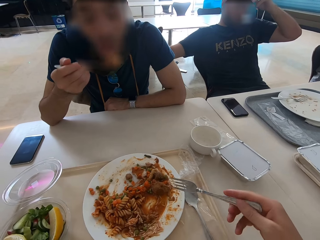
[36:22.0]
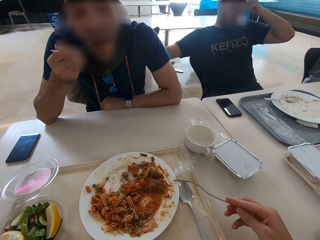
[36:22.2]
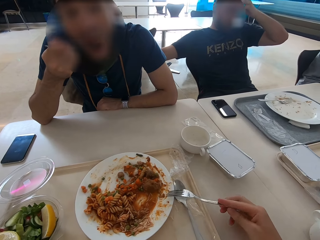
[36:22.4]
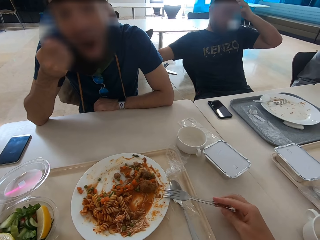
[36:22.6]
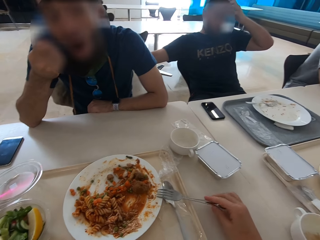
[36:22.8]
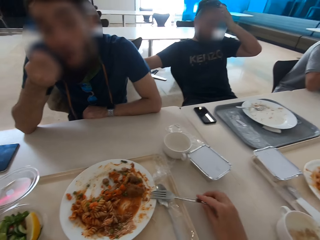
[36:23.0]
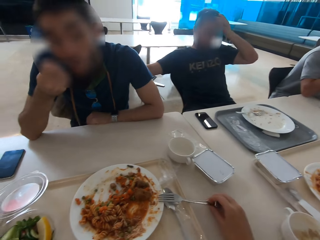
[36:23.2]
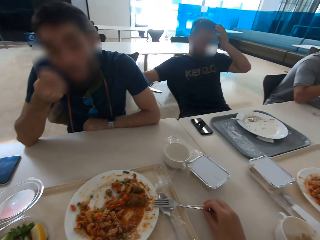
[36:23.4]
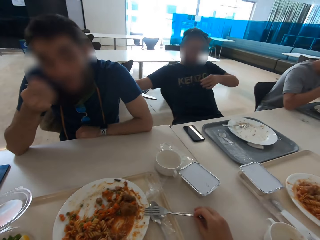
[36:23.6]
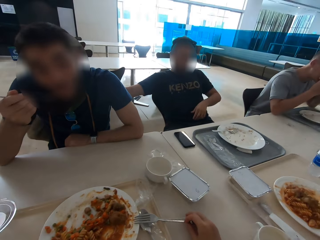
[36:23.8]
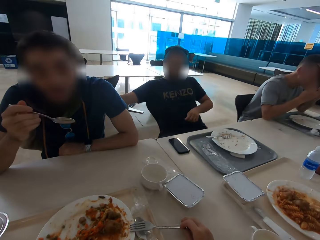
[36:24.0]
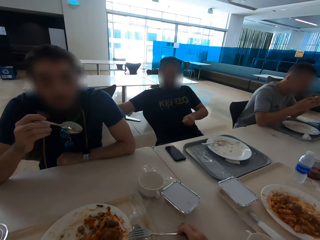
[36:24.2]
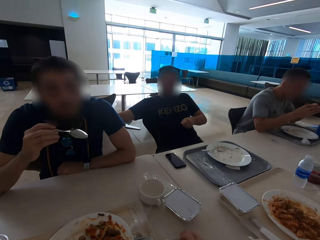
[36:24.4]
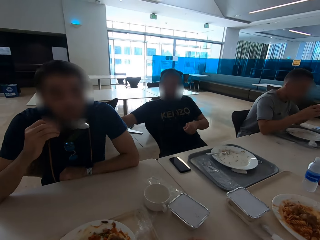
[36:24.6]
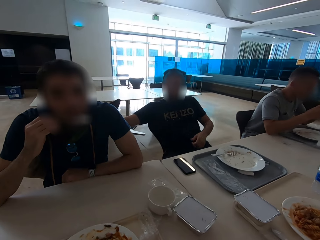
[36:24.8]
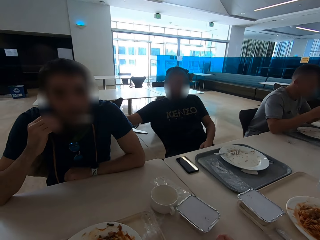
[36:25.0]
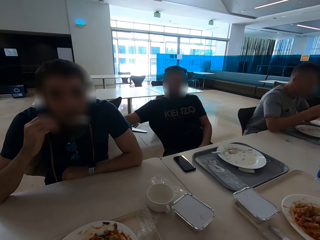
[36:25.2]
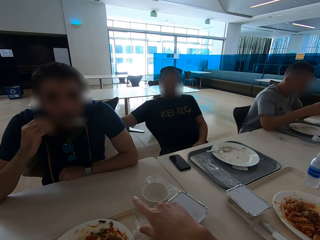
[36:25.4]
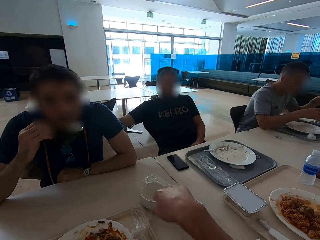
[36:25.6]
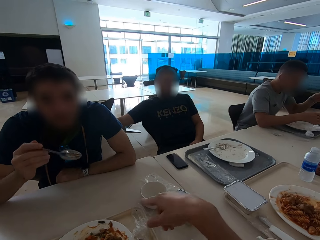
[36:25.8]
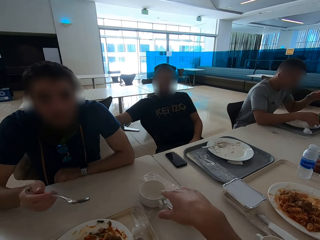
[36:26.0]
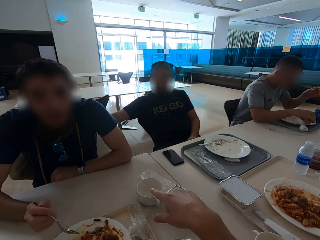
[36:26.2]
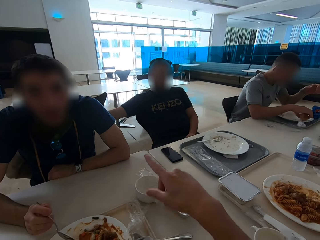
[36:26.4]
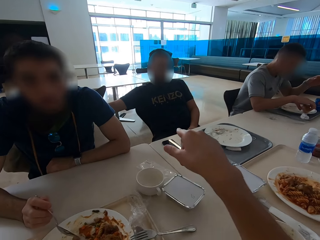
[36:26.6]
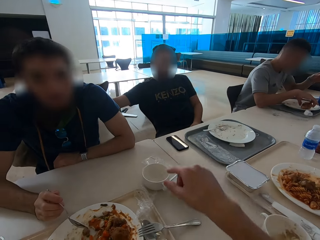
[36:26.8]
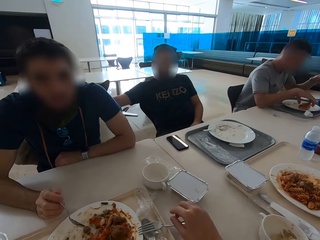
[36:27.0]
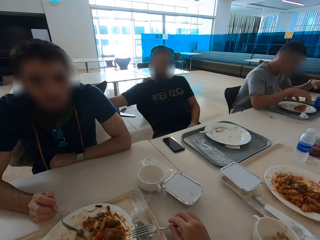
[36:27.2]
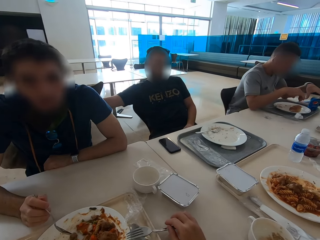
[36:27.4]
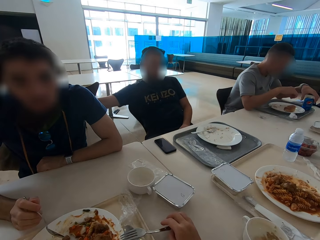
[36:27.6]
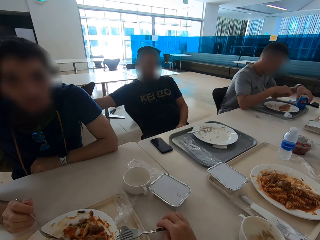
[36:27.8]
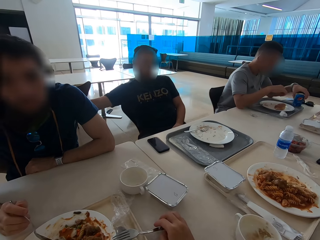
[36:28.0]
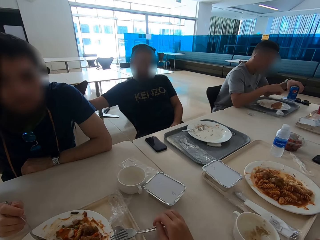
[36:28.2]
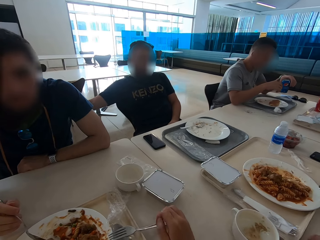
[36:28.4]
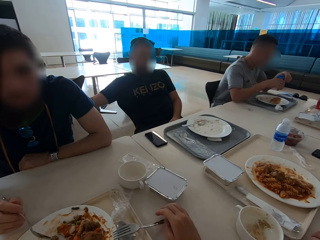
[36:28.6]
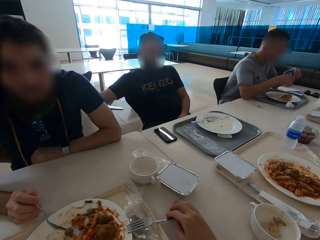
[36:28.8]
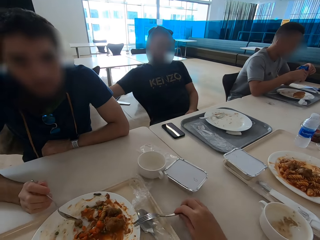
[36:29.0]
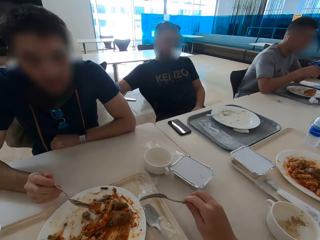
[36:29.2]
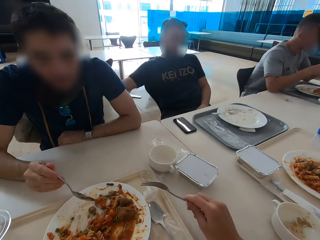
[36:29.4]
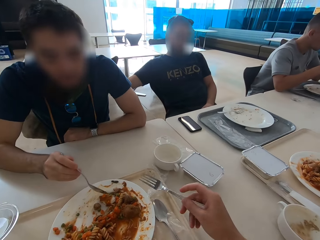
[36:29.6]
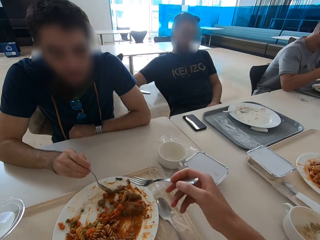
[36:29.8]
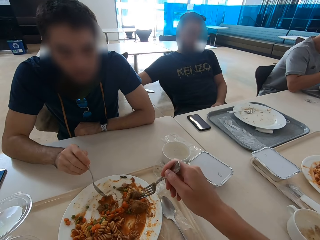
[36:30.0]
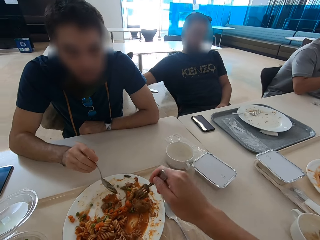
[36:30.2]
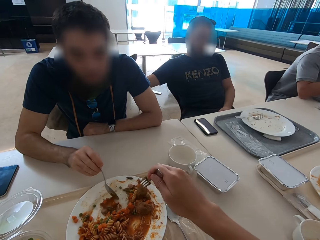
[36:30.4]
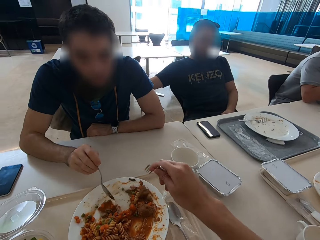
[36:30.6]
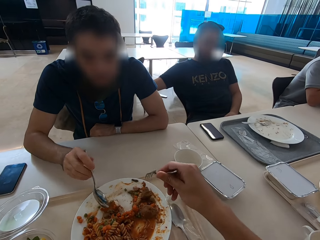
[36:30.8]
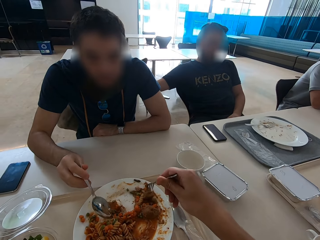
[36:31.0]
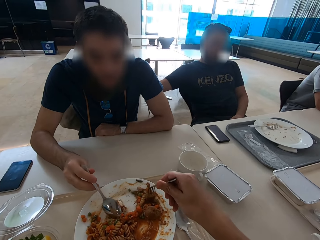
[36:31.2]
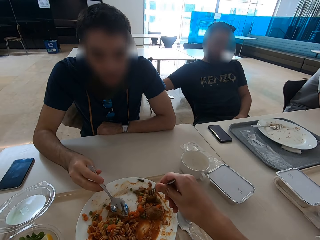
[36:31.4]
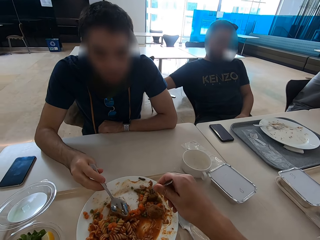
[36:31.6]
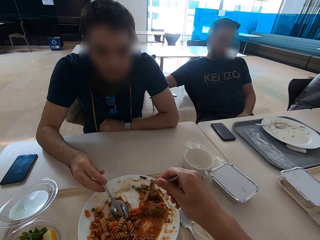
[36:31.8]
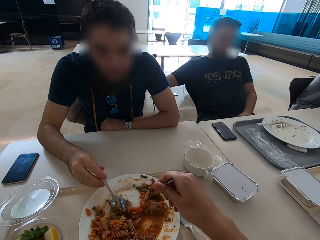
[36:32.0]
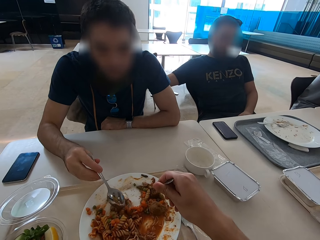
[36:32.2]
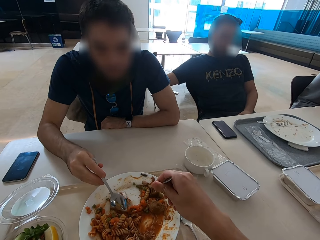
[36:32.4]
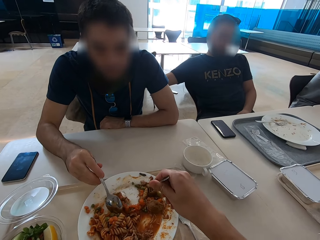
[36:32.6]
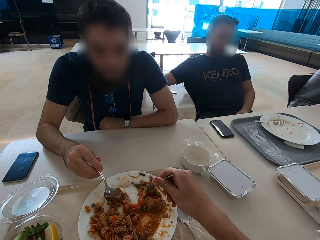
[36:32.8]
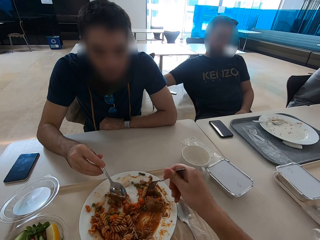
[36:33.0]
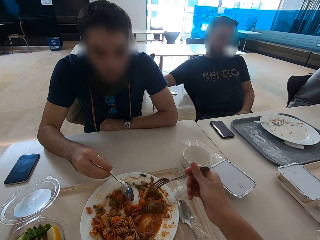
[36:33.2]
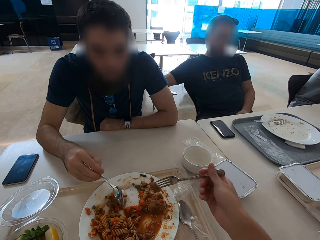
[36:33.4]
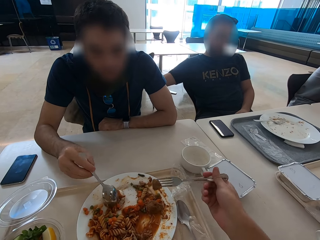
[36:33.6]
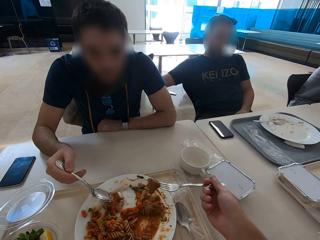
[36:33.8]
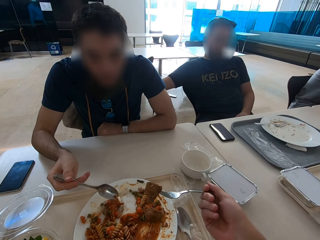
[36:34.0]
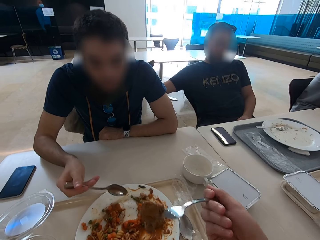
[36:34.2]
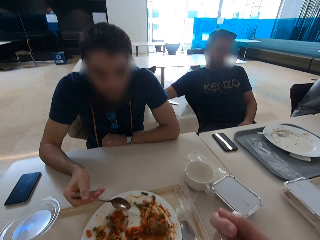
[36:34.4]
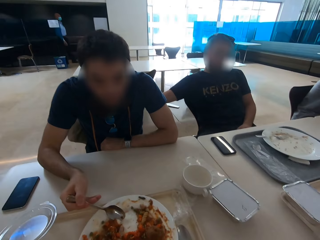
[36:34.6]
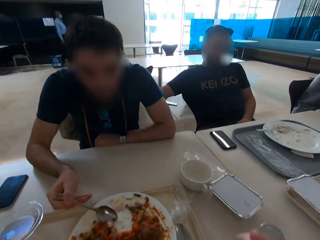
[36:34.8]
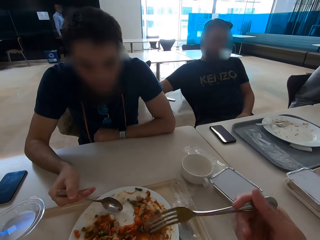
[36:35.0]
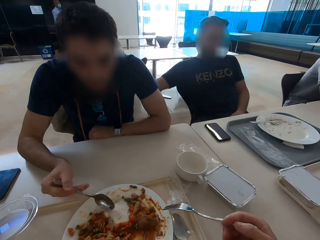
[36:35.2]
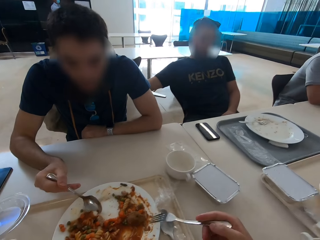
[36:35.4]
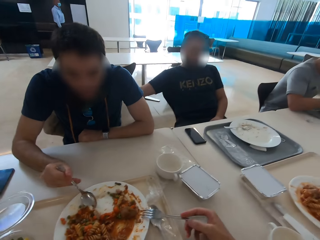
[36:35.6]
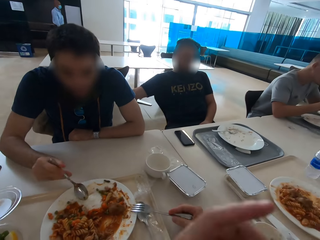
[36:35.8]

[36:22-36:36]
A man eats macaroni. The camera wearer puts the fork on the plate. They speak with gestures. The man scoops the macaroni. The camera wearer picks up the fork, scoops the macaroni and eats the macaroni.

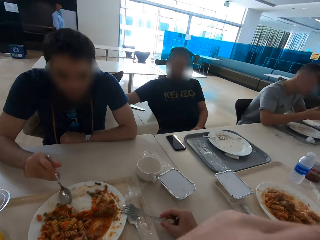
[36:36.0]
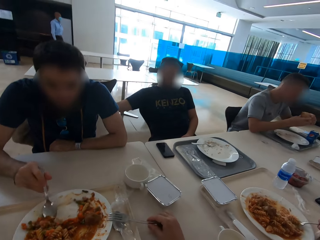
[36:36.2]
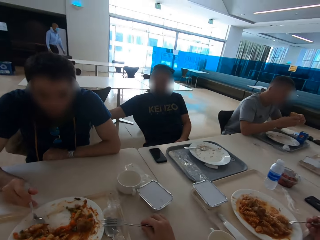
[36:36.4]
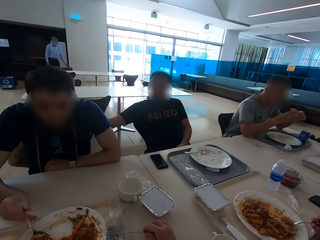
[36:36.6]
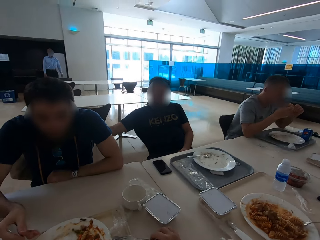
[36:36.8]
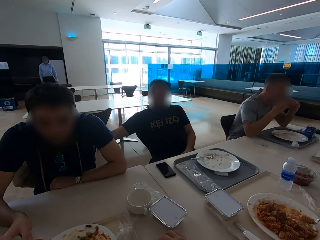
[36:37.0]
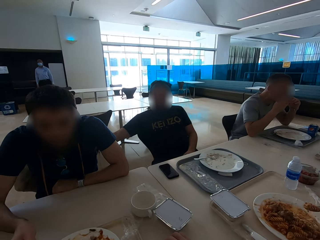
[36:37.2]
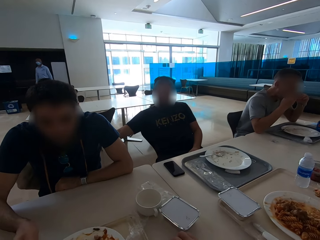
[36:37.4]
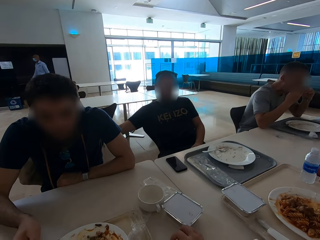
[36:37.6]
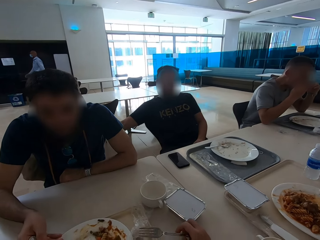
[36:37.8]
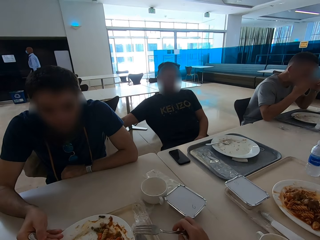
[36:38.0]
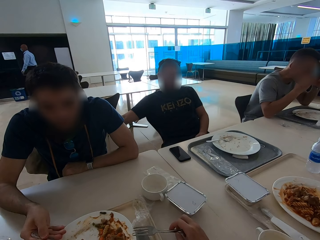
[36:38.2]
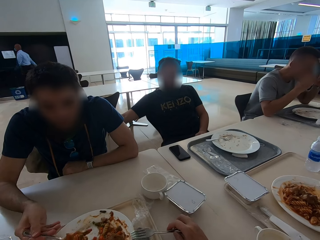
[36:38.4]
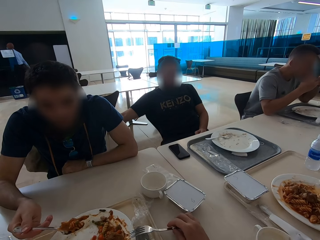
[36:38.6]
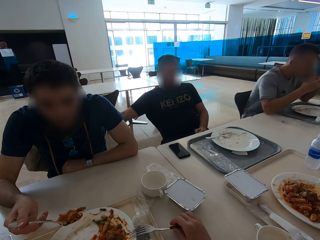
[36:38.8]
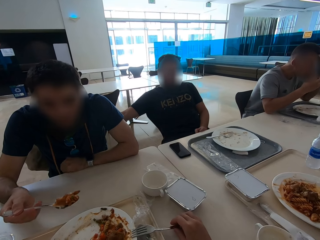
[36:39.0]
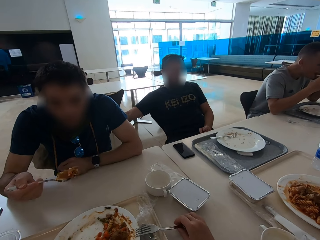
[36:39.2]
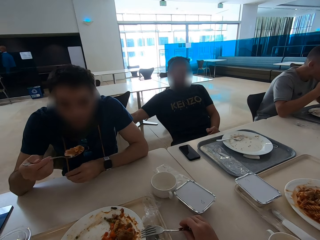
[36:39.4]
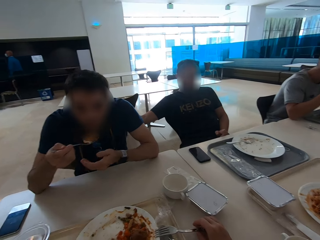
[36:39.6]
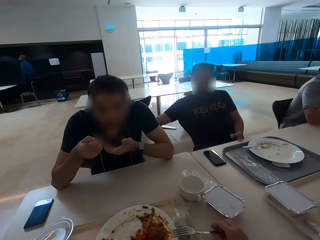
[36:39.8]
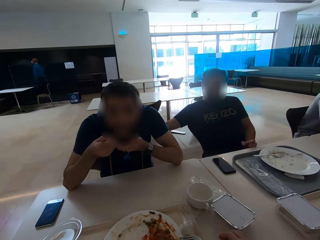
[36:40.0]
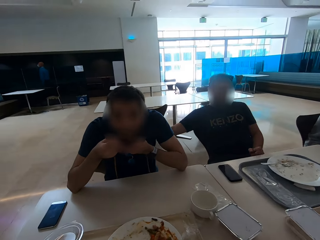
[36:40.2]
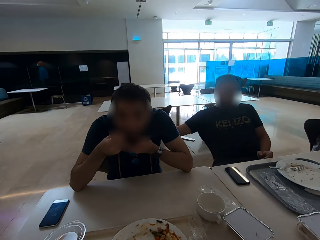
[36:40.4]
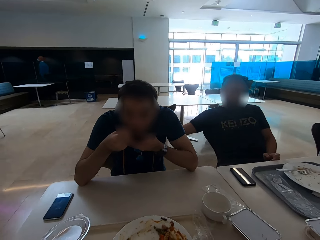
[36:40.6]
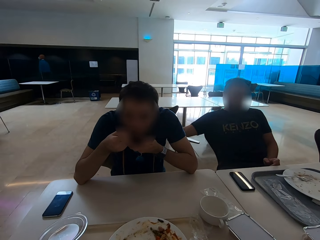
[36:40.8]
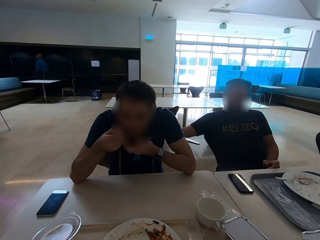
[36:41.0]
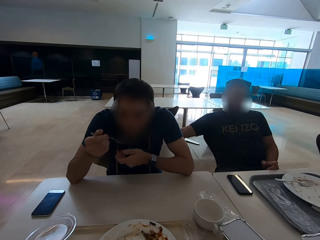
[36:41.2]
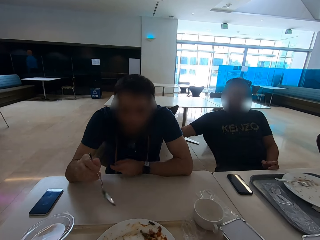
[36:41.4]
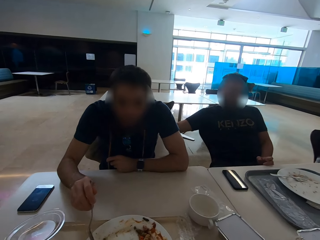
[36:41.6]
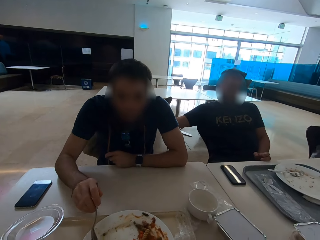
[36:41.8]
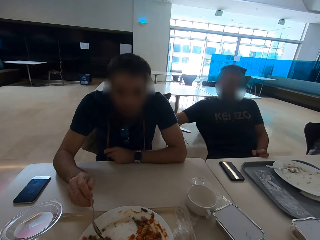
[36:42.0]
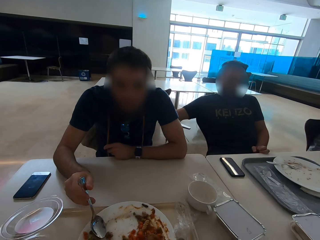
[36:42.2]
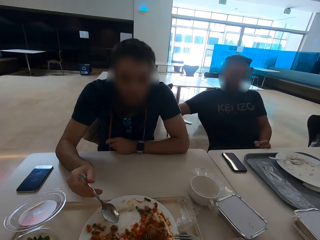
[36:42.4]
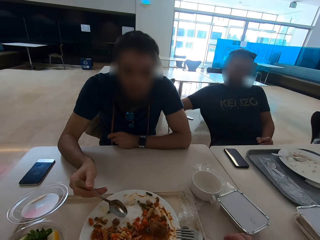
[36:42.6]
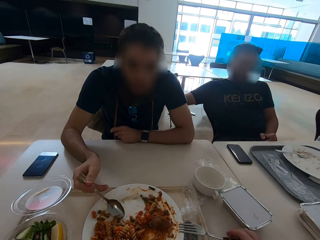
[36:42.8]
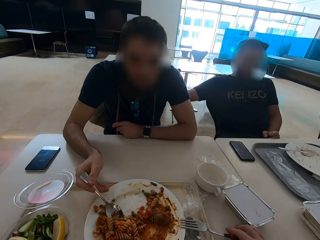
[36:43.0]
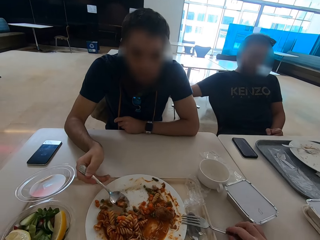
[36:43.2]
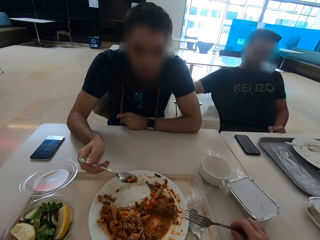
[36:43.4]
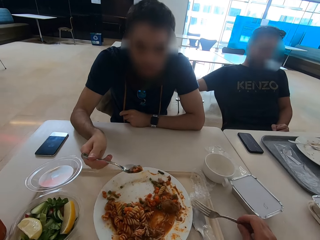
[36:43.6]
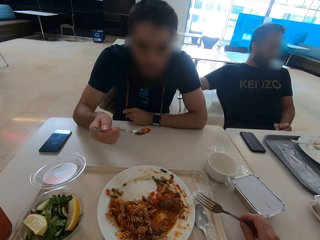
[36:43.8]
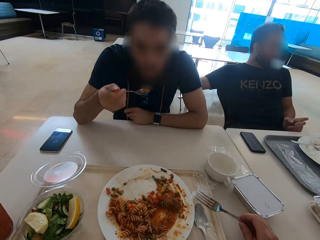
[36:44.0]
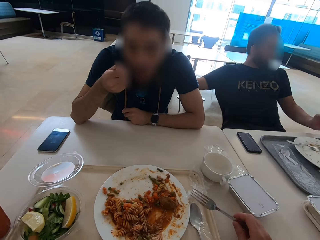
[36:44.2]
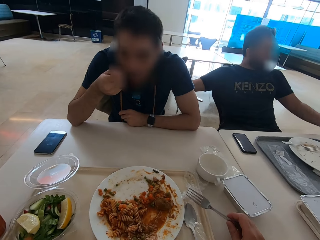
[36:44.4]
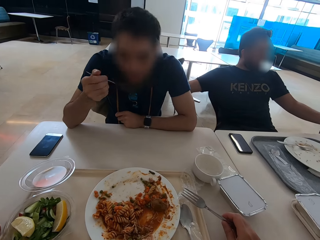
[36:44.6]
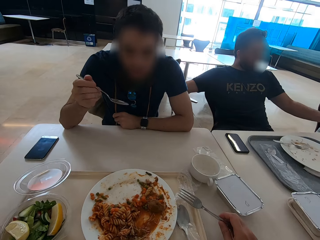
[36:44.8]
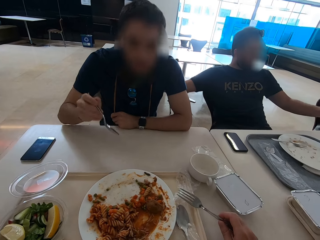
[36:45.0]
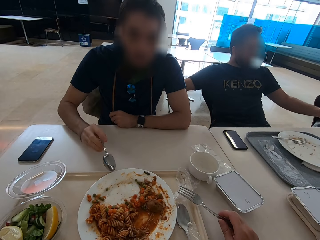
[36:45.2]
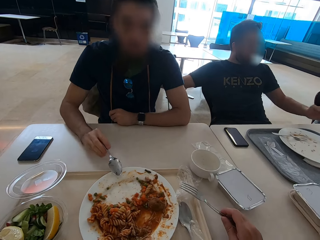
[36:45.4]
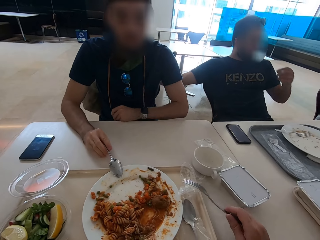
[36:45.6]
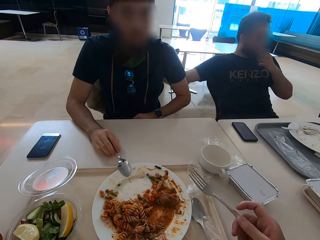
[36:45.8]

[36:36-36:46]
The camera wearer moves the left hand and puts the fork on the plate. A man scoops macaroni. The man eats the macaroni. The man scoops the macaroni. The camera wearer picks up the fork. The man eats the macaroni.
